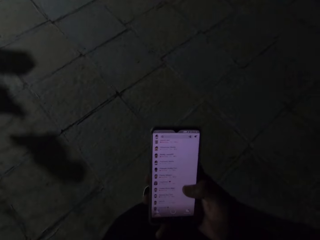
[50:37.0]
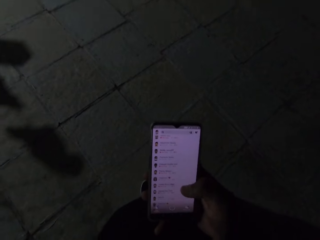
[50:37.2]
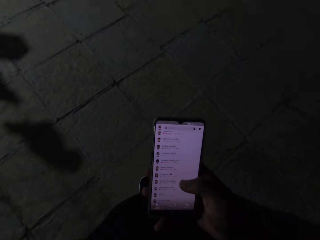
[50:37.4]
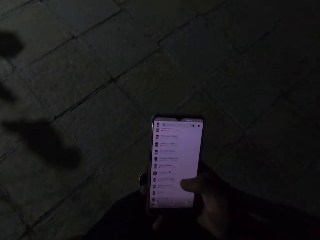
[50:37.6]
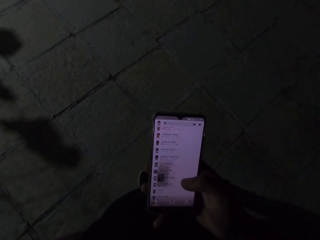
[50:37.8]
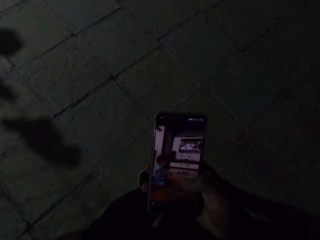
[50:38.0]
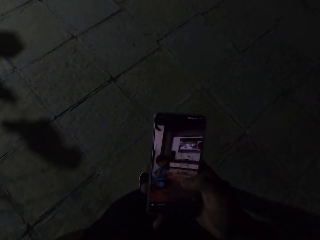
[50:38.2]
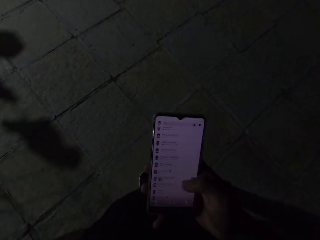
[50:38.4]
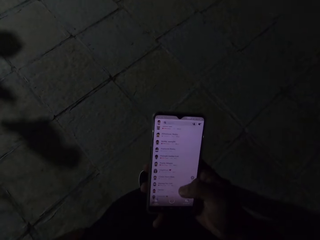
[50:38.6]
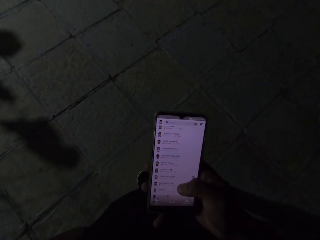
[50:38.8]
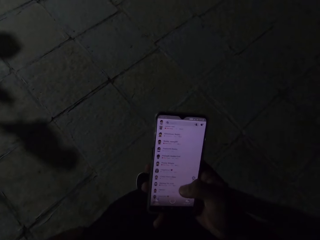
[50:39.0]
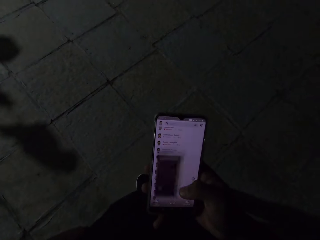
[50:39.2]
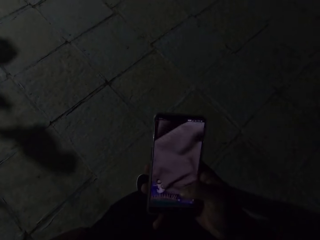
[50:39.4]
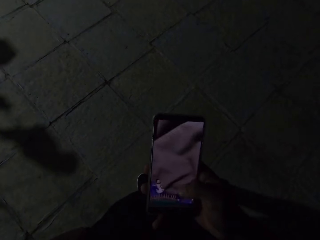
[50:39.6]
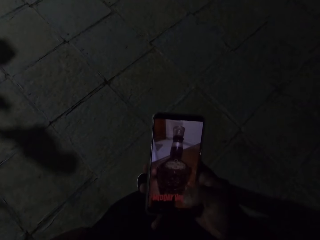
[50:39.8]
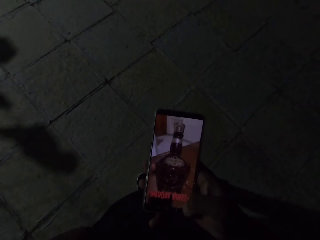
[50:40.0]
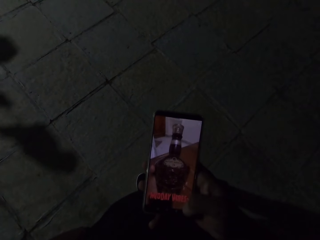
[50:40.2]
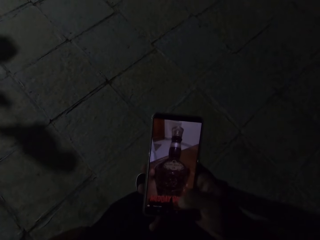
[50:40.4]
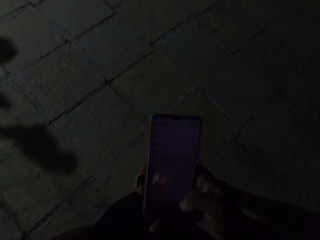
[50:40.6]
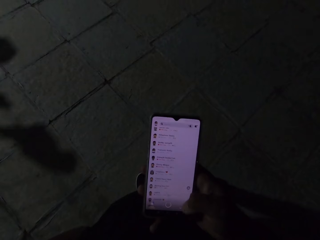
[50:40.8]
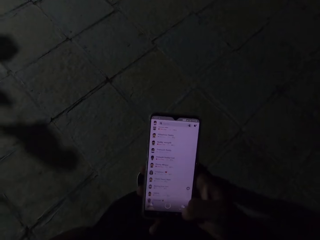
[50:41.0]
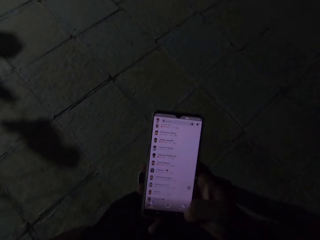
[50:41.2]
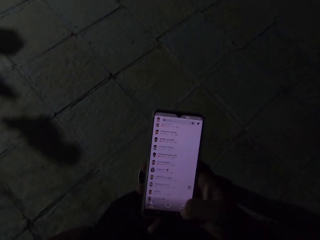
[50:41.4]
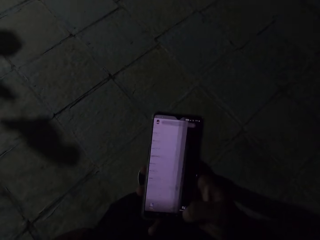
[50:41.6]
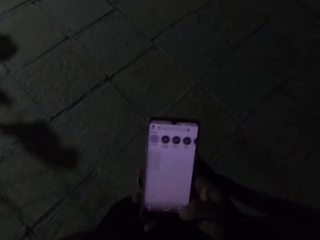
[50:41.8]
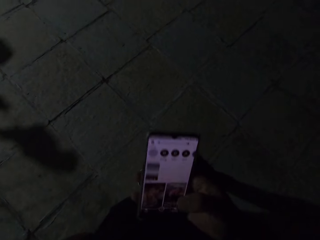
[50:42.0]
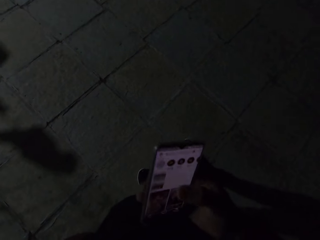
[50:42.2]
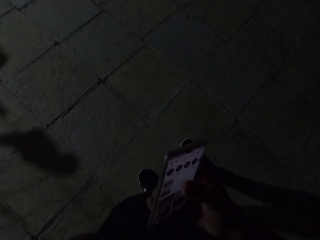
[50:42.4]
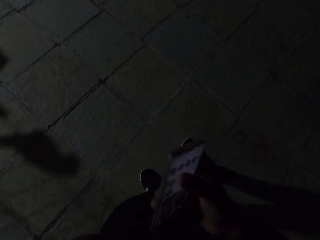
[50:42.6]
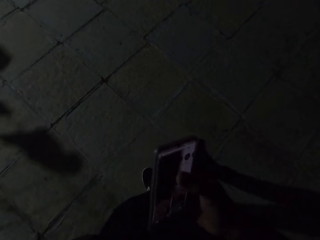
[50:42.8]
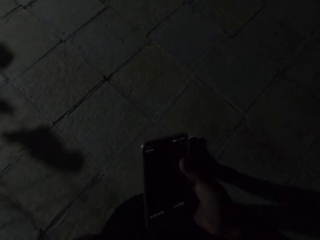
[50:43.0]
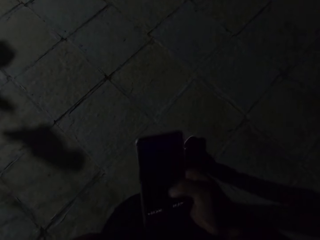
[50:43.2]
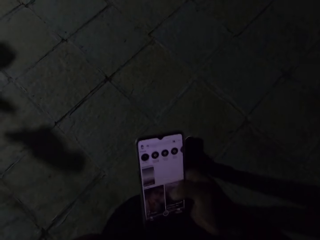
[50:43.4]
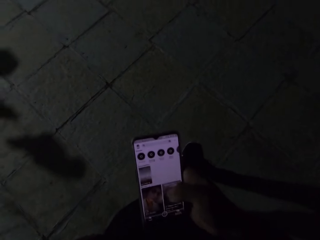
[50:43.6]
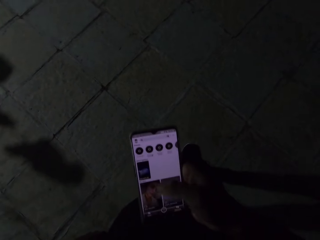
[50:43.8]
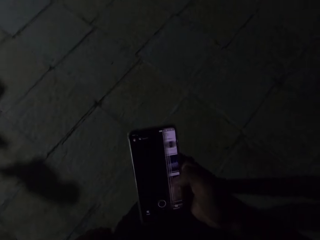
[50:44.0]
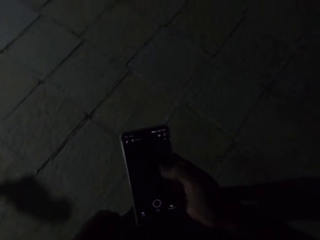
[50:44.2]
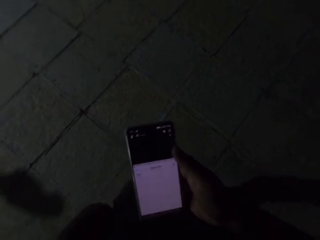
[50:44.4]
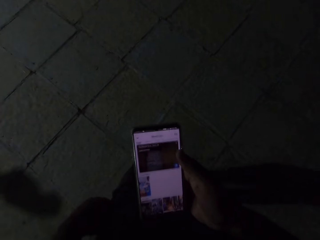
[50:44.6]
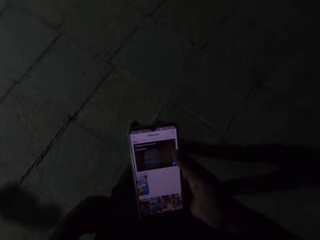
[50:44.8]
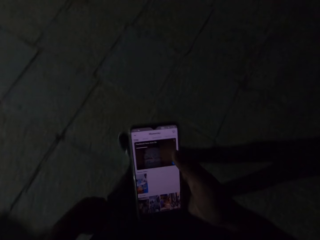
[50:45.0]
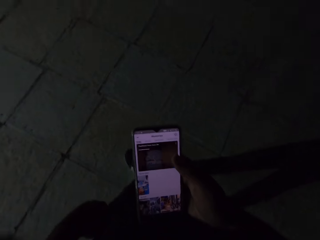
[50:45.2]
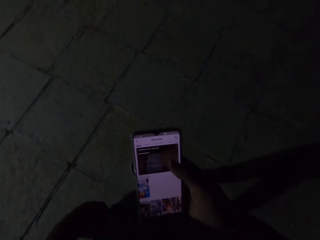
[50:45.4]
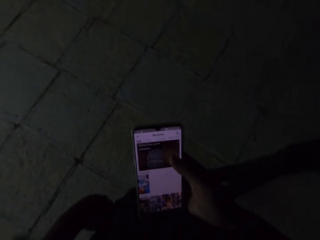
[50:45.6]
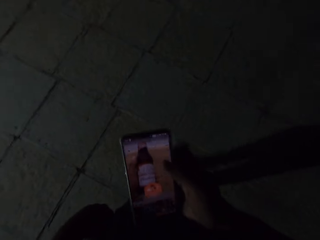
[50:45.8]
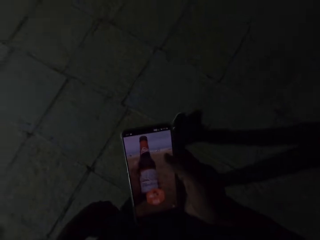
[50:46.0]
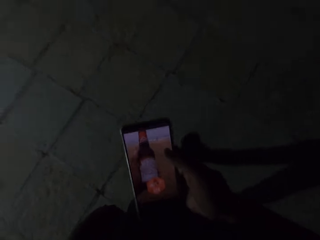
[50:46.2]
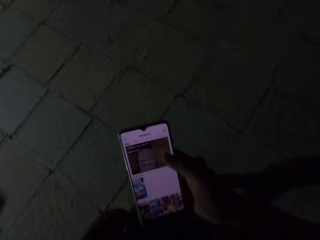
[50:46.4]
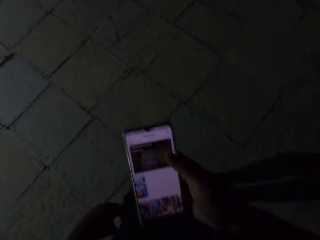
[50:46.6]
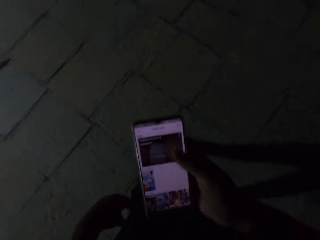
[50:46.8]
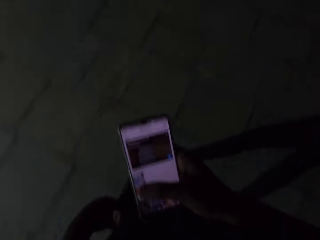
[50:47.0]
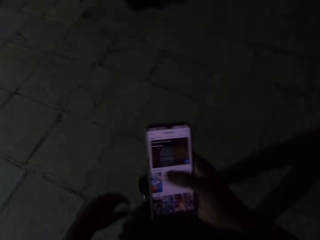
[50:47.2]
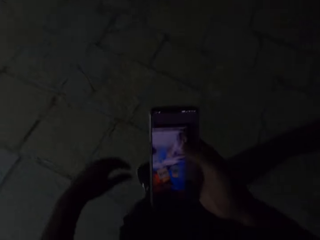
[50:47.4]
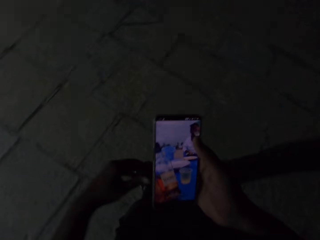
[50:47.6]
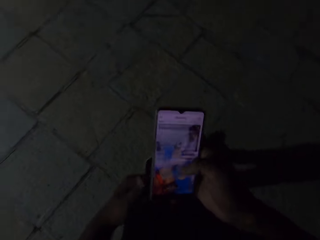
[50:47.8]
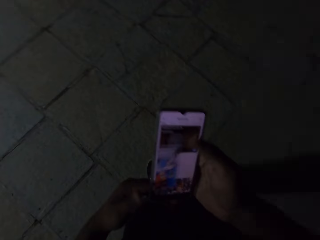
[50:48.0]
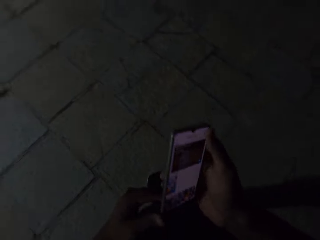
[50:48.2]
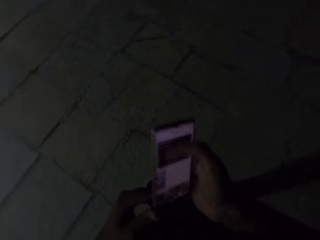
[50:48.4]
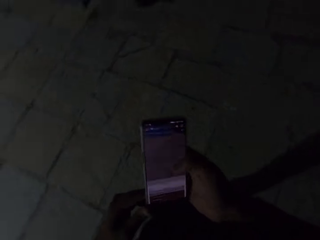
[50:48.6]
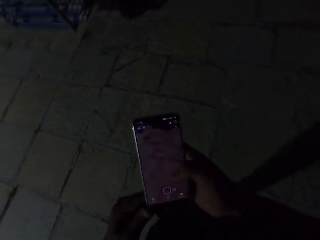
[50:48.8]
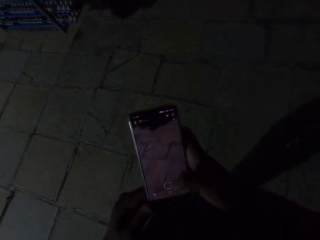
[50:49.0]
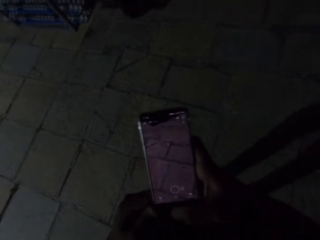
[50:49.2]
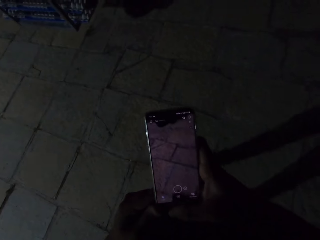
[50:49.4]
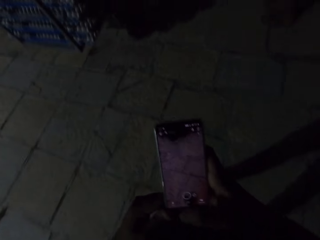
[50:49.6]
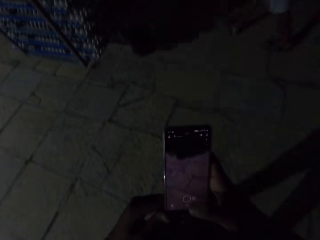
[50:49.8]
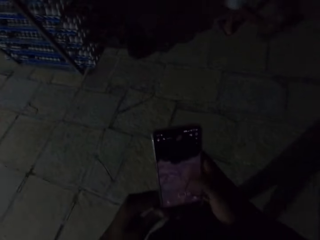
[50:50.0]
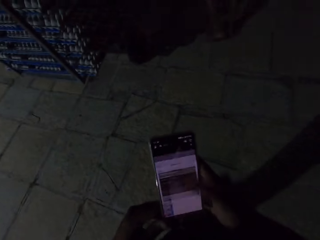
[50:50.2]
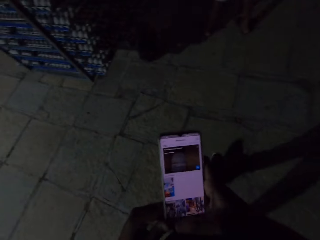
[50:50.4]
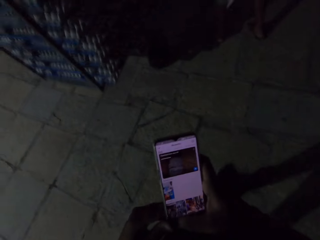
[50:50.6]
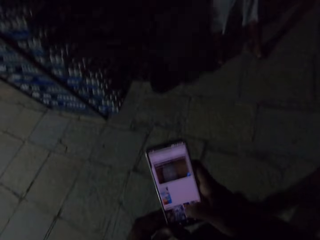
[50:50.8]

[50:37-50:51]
The camera wearer walks.

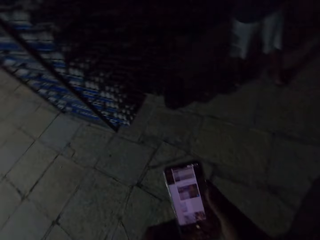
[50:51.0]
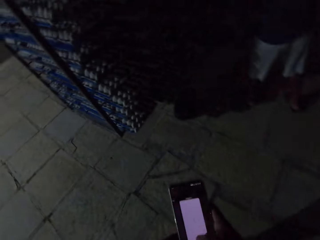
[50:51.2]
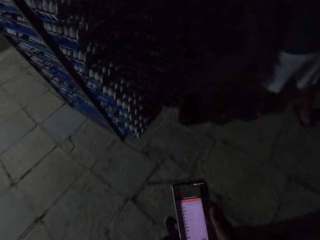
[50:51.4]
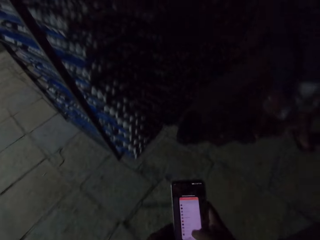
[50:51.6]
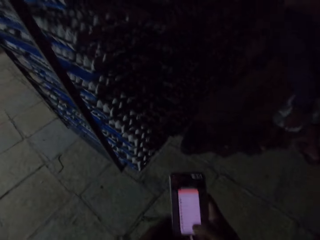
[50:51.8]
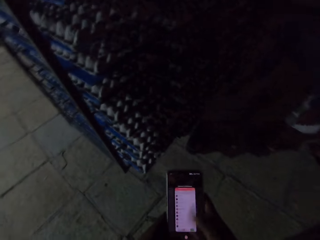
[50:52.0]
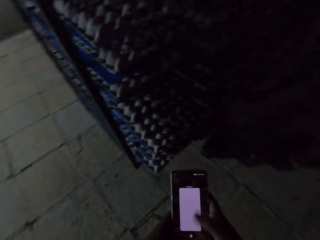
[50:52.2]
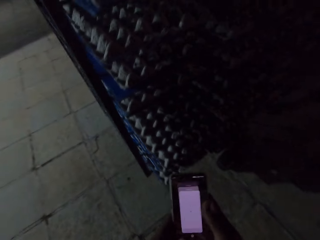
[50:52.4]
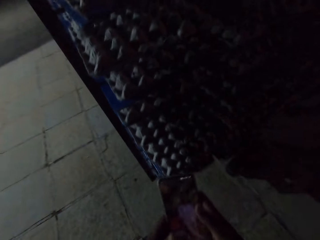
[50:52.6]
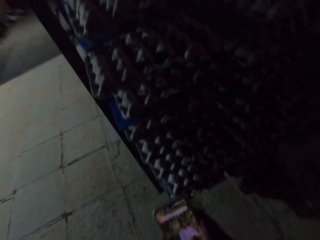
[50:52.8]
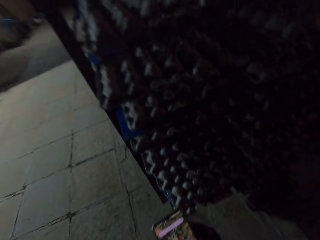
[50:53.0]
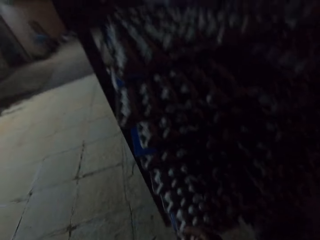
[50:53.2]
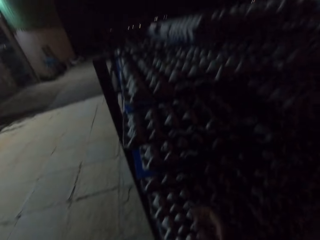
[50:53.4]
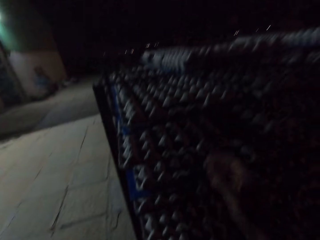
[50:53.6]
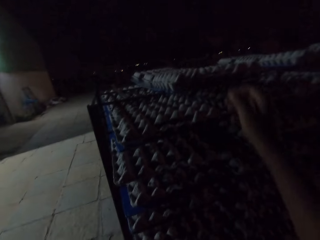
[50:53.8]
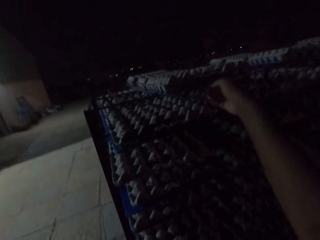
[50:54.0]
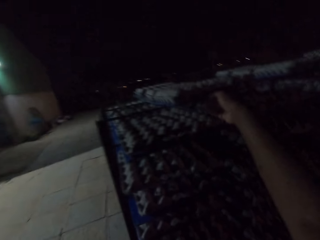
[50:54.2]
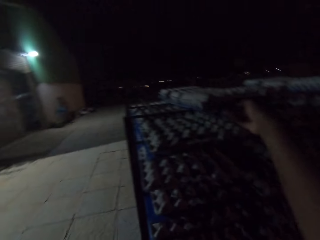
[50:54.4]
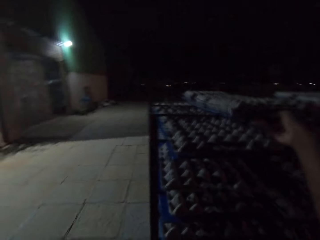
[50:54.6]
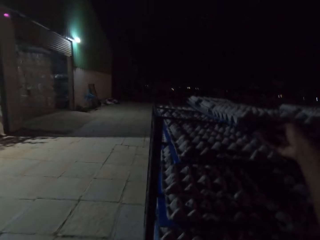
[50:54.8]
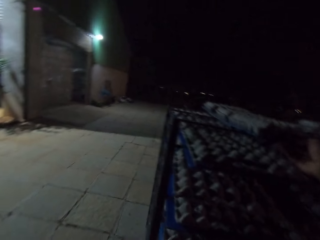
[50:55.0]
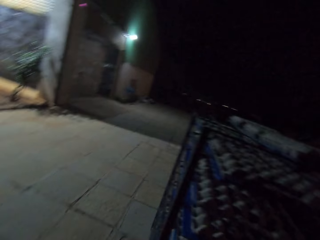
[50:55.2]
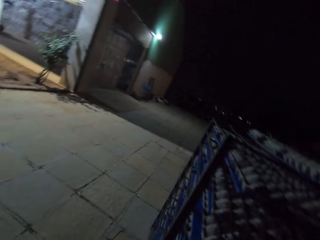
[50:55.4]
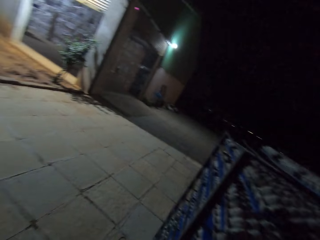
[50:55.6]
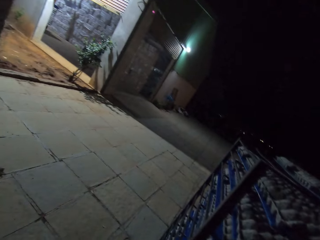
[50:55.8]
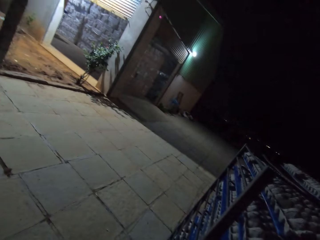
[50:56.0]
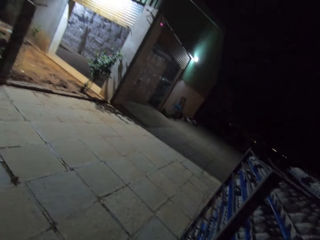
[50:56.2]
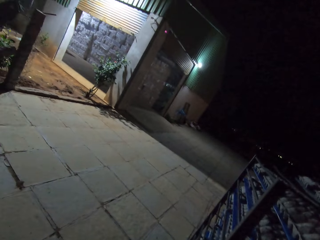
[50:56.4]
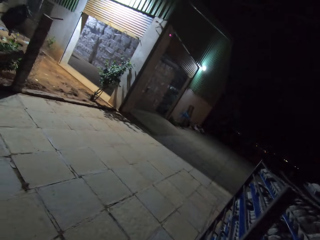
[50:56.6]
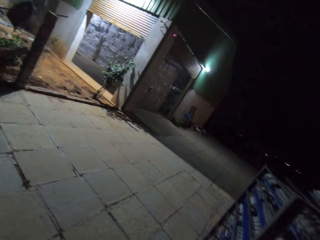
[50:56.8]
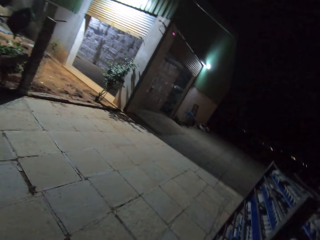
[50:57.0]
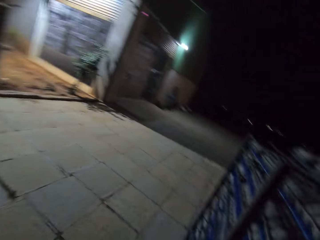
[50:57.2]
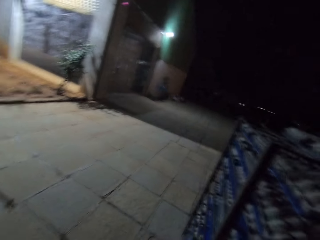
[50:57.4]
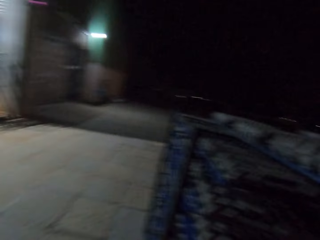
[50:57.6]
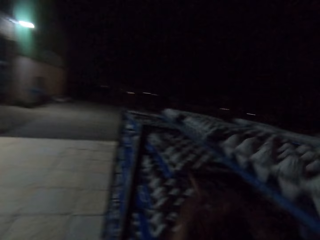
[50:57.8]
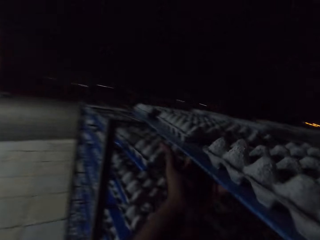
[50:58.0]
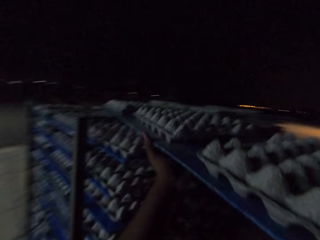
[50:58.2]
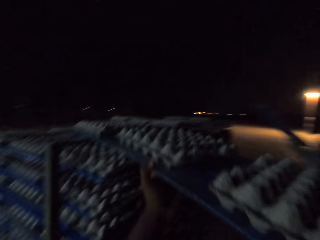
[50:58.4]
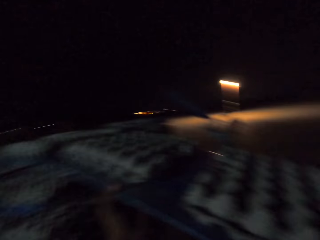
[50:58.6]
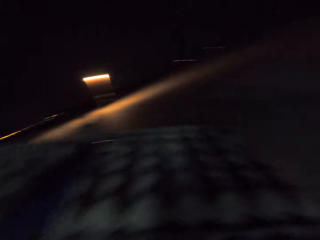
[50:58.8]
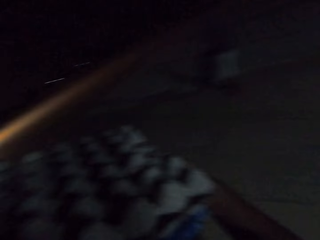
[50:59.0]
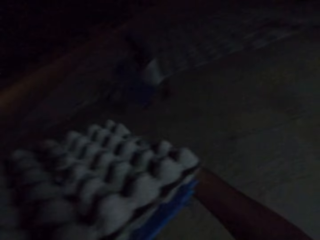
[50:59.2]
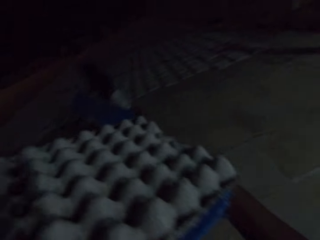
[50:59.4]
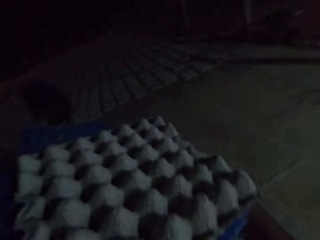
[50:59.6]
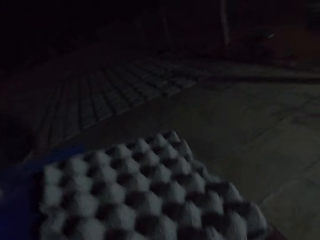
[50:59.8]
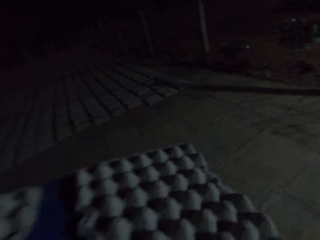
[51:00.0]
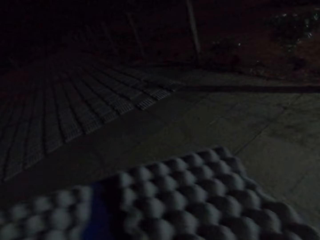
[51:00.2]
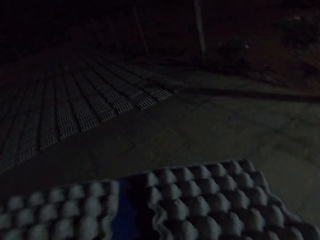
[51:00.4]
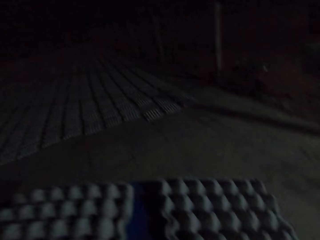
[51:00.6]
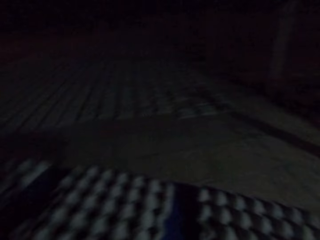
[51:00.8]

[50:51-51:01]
The camera wearer takes the egg carton. They carry the egg crates from the warehouse crate with a blue pallet.
